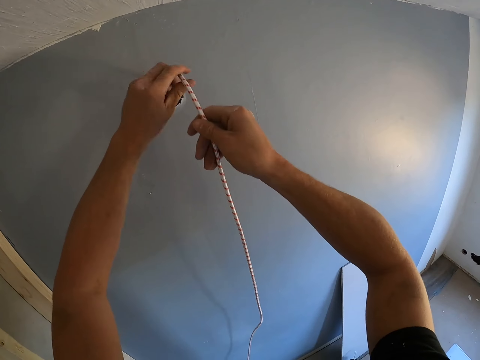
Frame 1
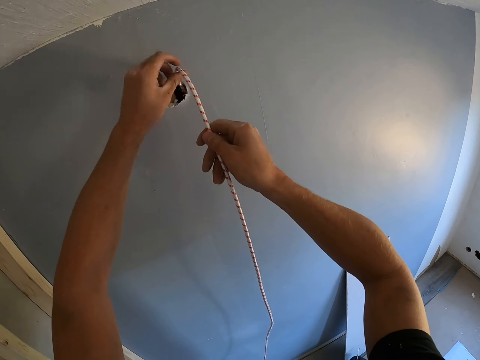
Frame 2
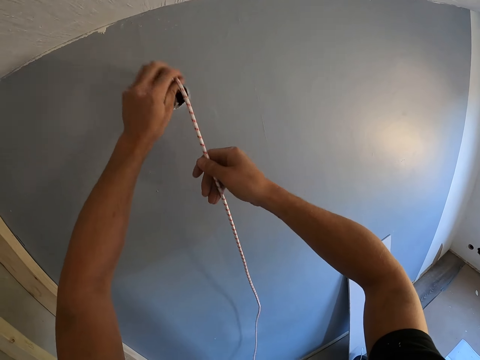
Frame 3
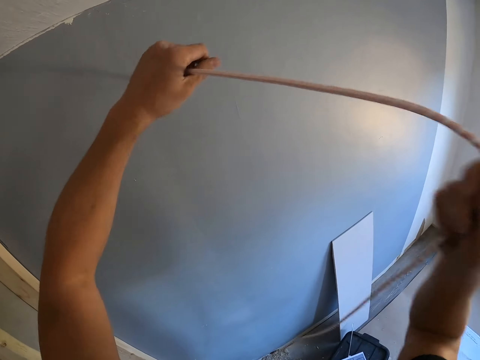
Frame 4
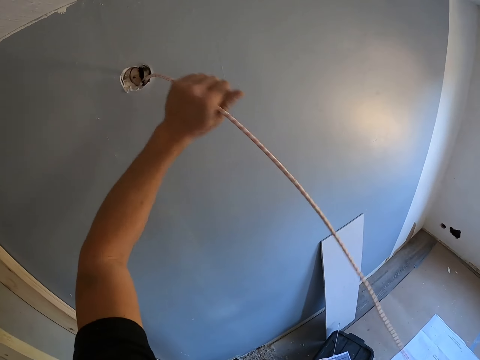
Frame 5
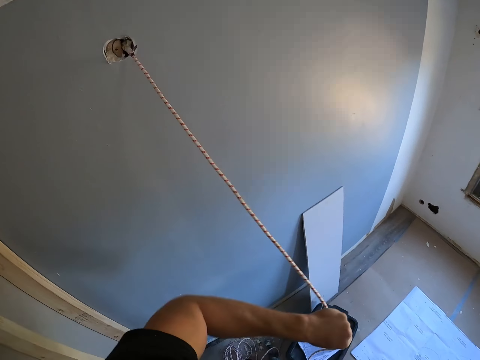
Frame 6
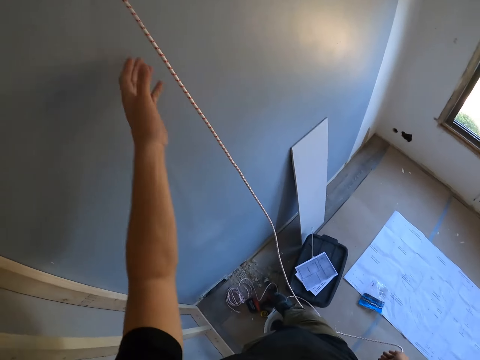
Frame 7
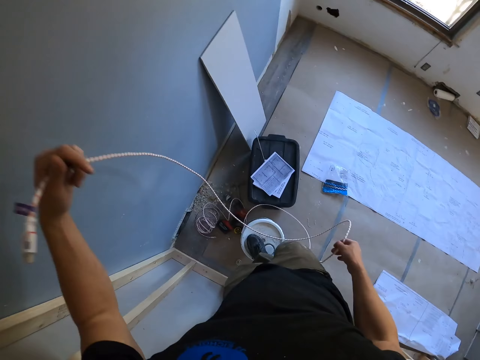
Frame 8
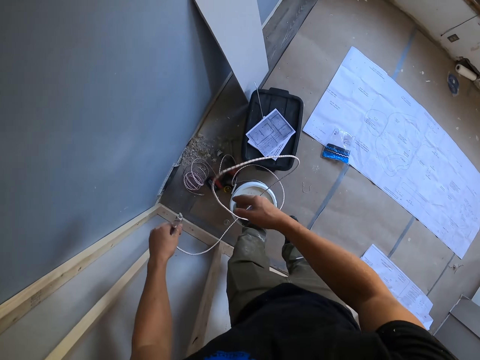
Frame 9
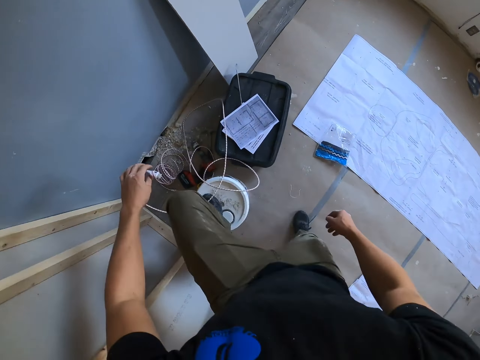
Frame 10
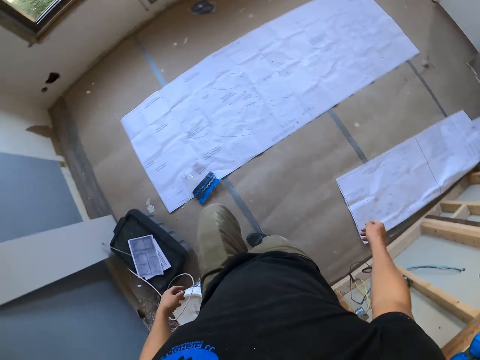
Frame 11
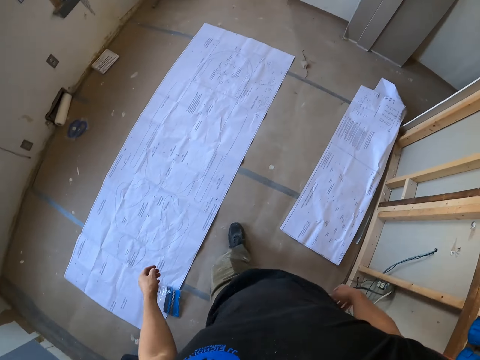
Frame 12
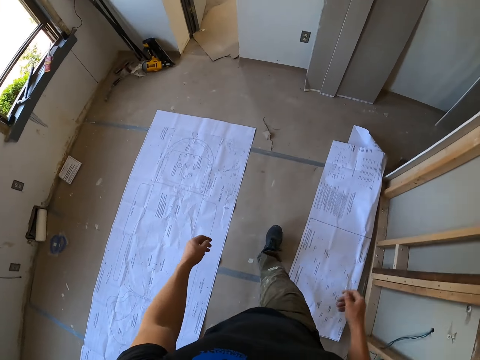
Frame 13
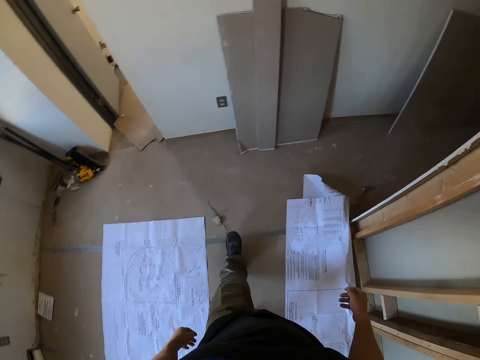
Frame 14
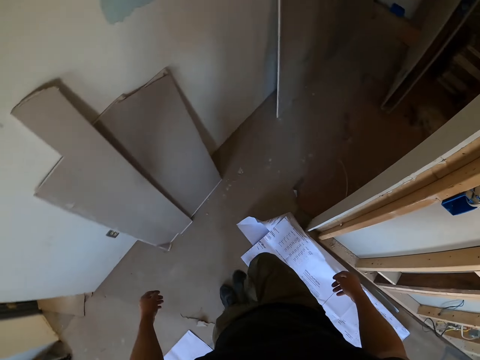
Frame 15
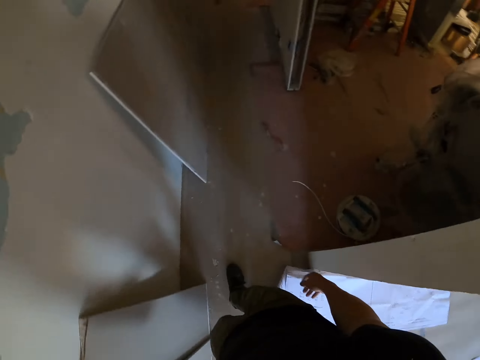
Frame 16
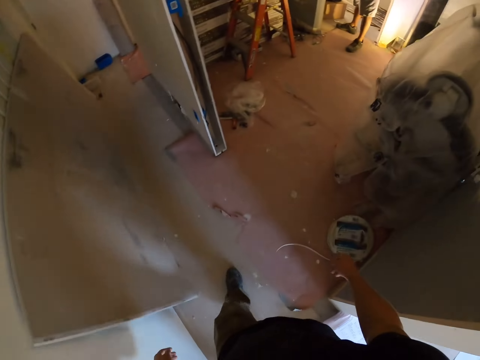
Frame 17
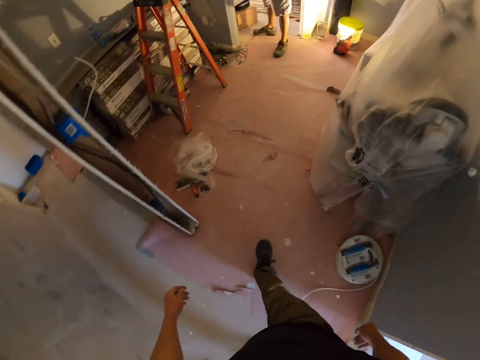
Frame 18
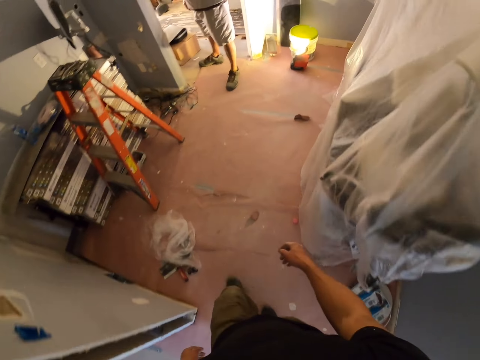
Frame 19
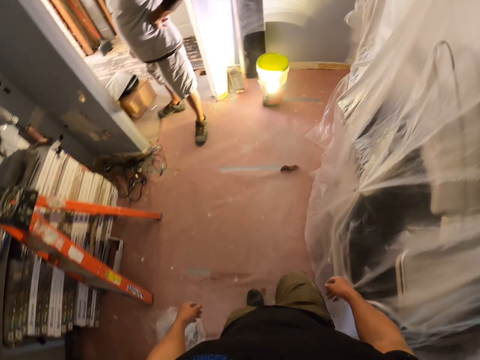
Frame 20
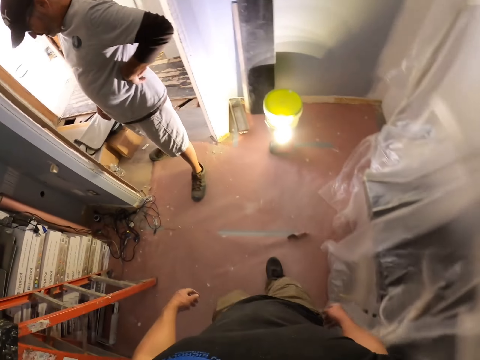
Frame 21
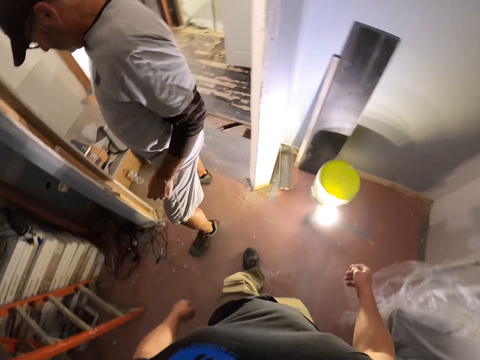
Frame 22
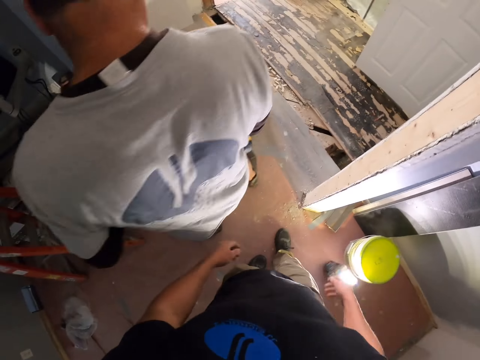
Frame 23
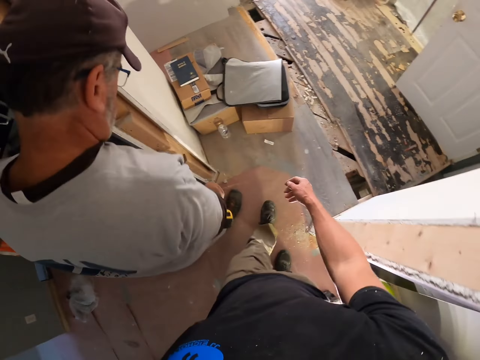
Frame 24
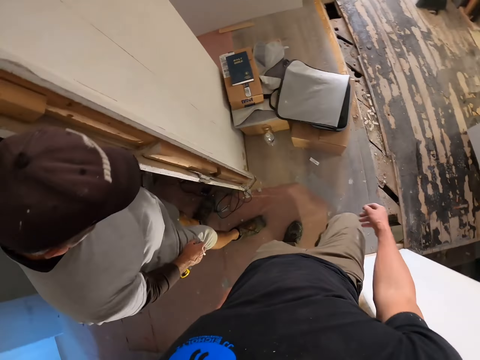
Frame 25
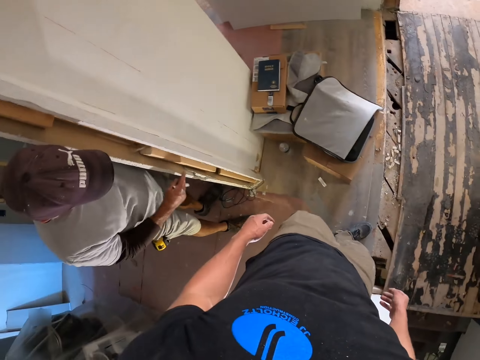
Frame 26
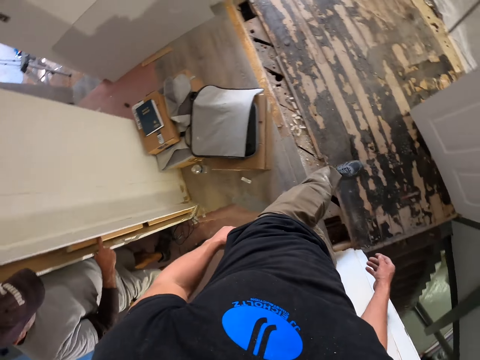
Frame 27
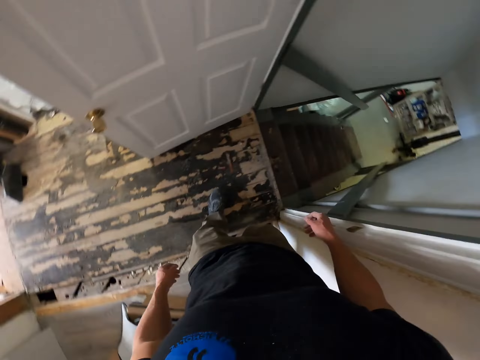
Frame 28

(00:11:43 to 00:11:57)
The camera wearer pulls the rope. They walk around the house. They fit the wire on the wall. They talk to a person.

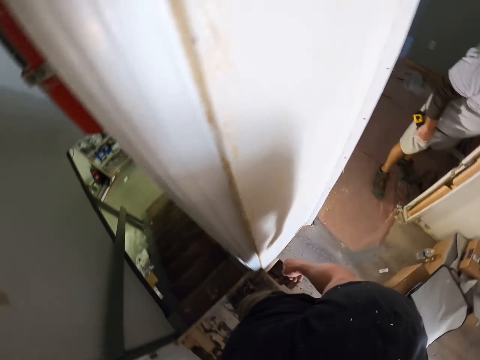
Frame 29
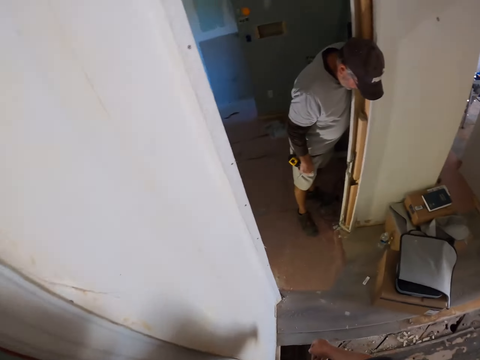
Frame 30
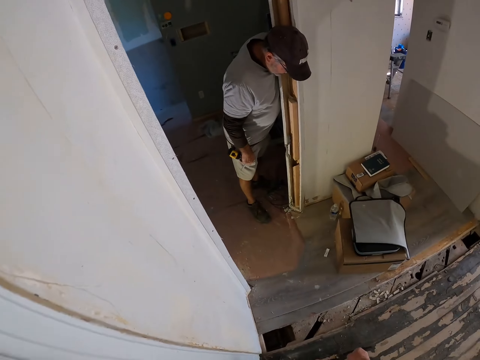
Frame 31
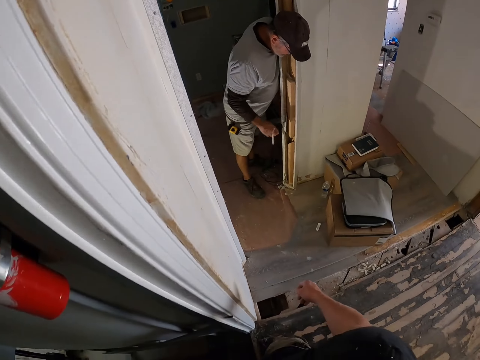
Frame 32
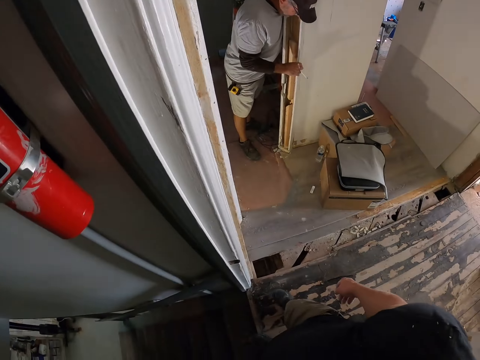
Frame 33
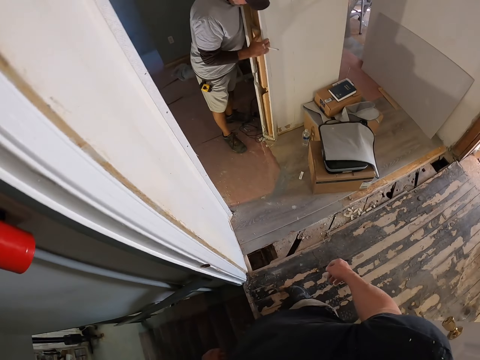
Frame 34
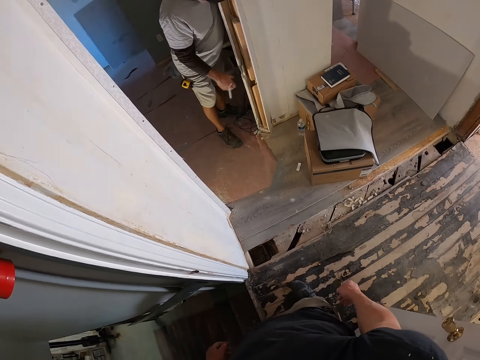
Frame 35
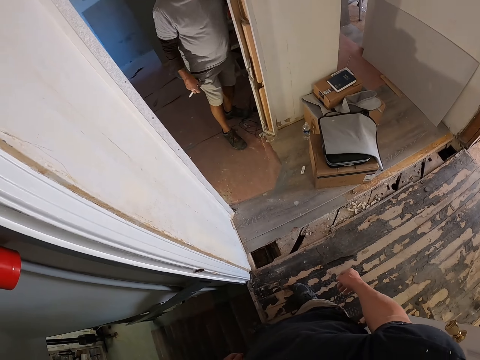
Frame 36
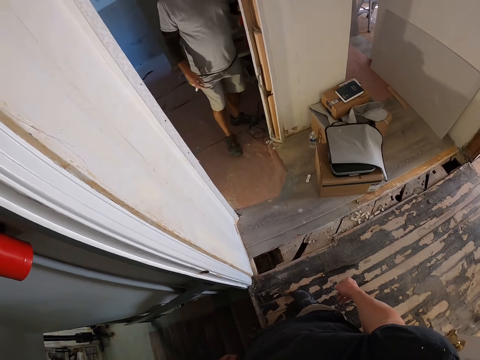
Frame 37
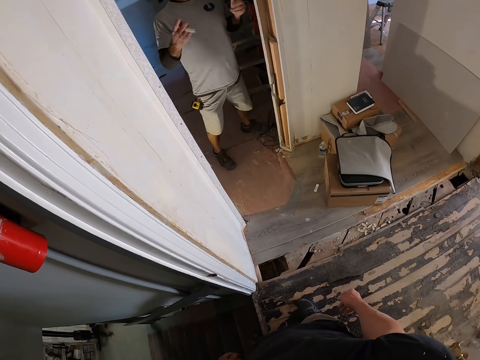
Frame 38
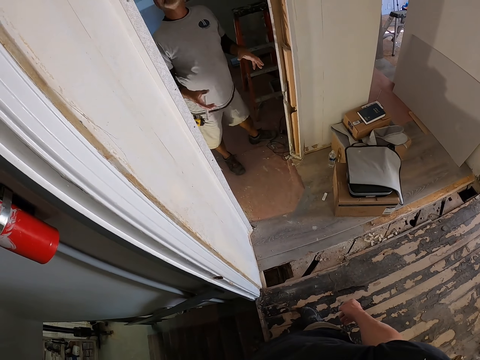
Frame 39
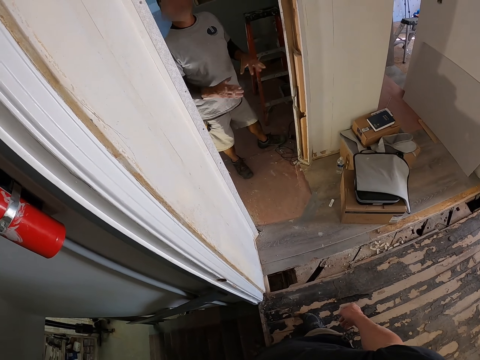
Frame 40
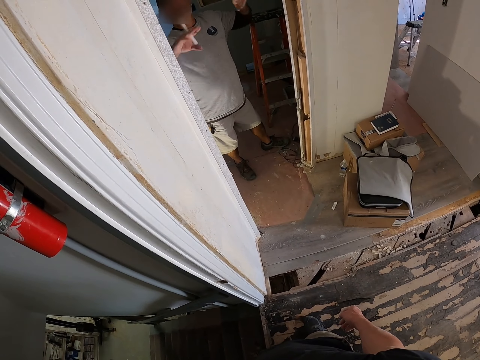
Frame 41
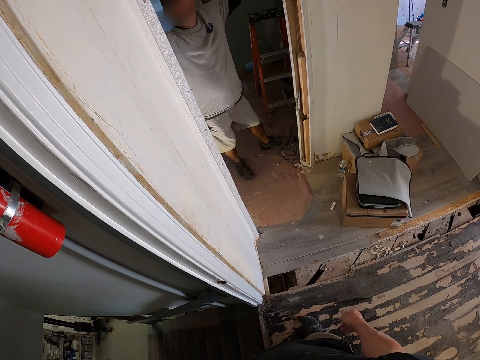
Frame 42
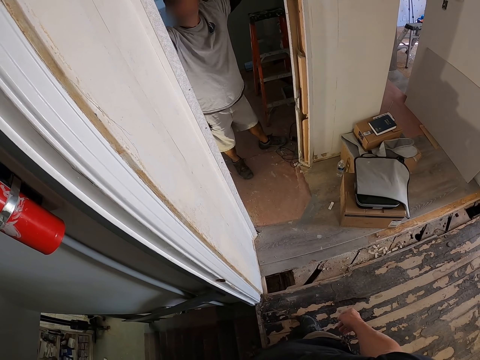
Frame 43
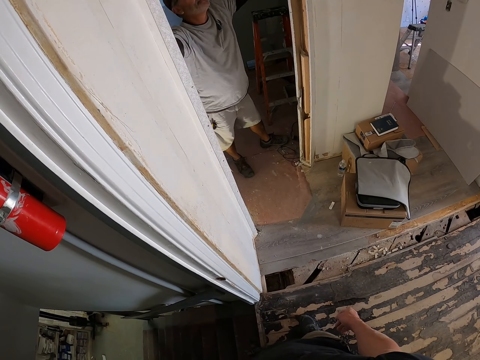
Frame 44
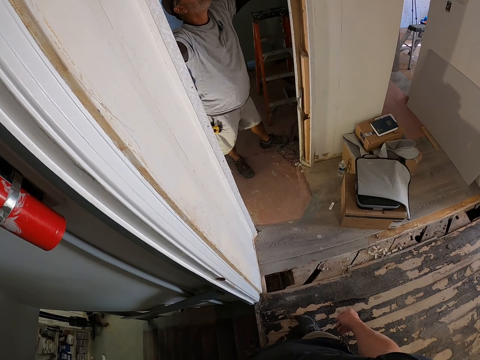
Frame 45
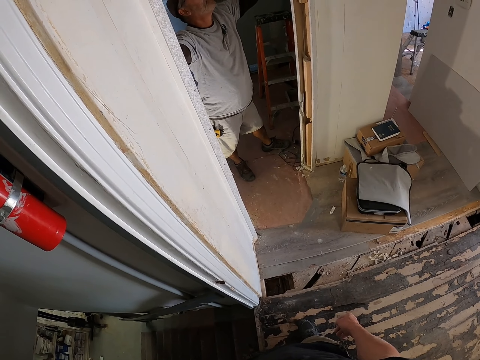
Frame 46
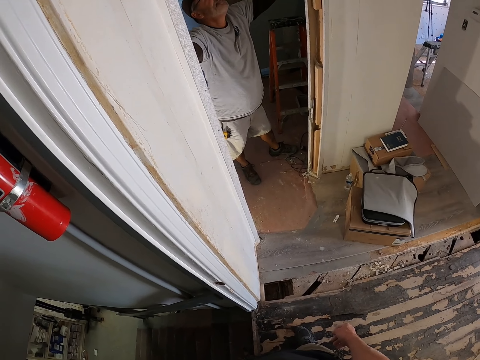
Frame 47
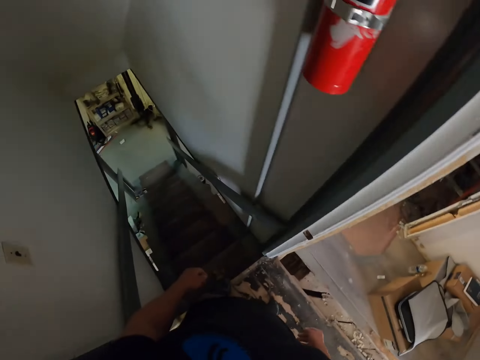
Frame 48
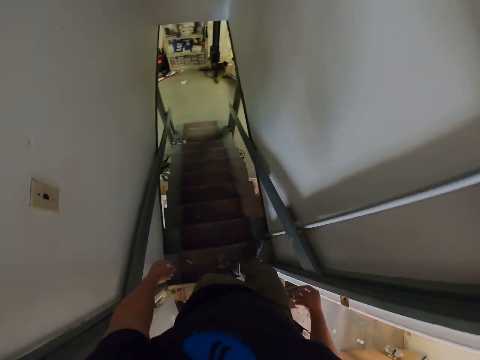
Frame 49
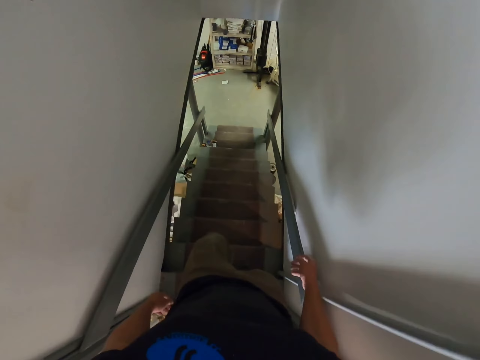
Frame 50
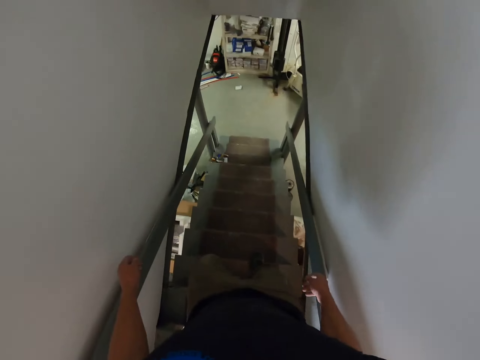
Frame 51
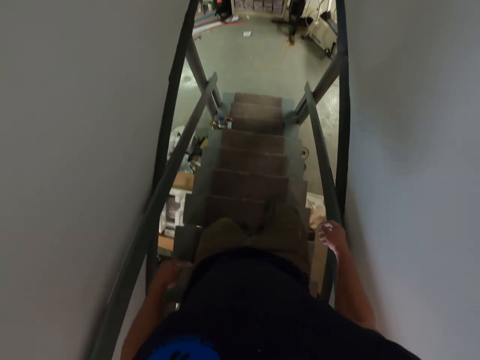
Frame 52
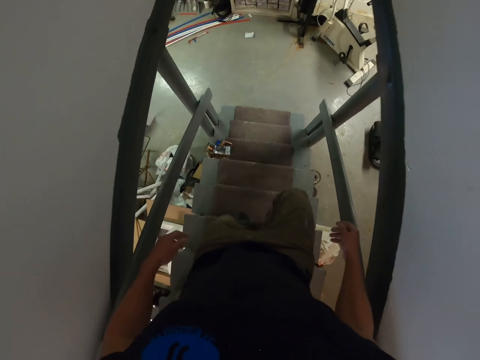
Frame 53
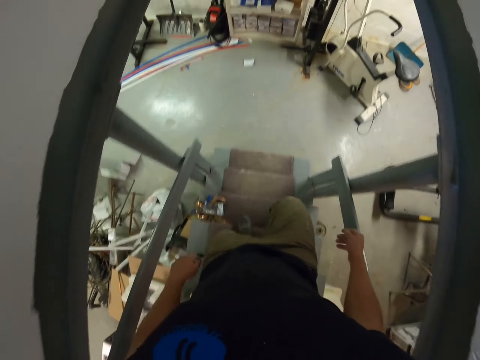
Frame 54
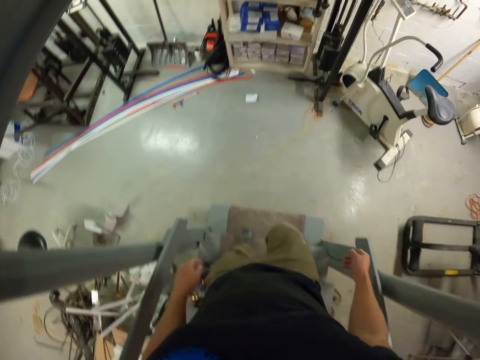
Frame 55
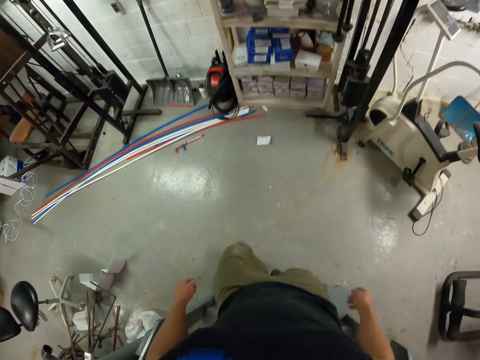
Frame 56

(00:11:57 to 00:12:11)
The camera wearer looks around the house. They converse with a man. The camera wearer climbs down the stairs.
